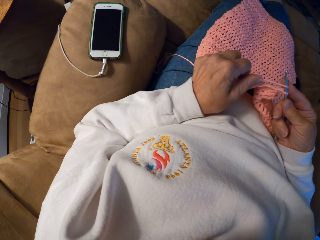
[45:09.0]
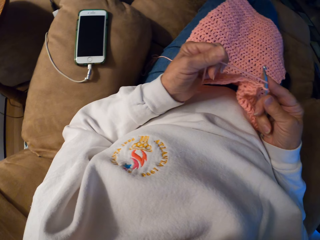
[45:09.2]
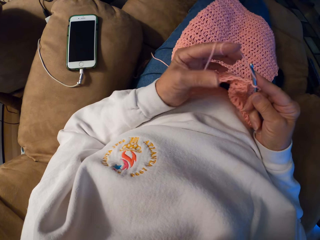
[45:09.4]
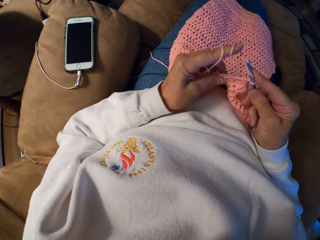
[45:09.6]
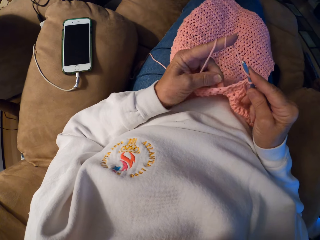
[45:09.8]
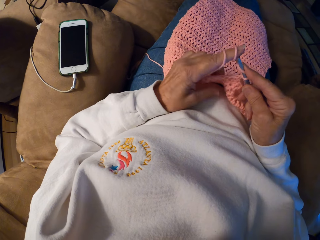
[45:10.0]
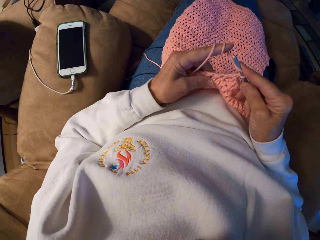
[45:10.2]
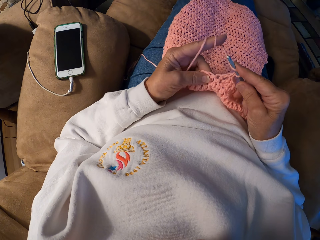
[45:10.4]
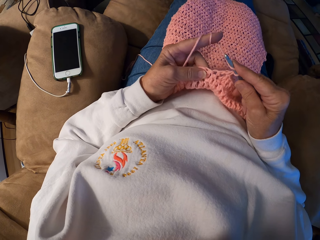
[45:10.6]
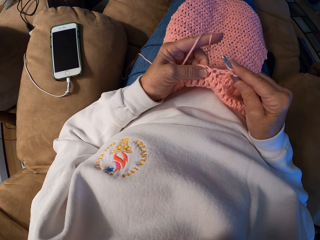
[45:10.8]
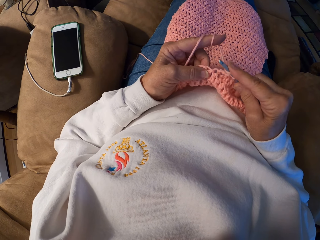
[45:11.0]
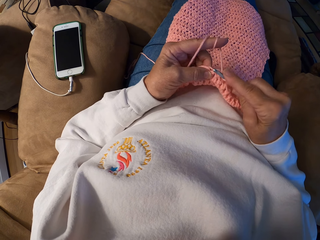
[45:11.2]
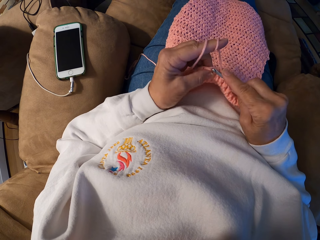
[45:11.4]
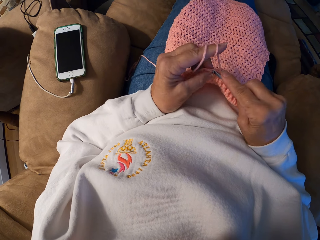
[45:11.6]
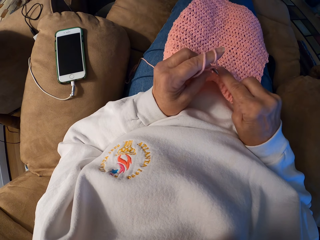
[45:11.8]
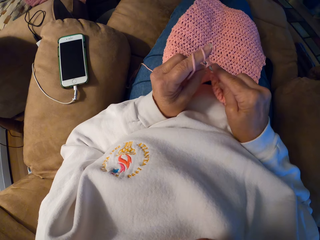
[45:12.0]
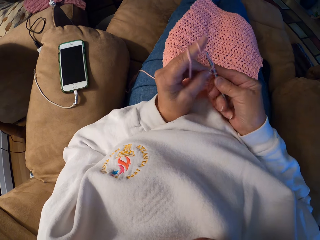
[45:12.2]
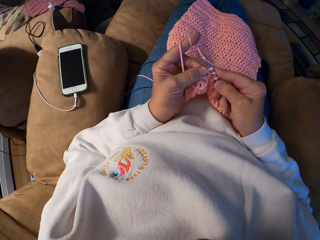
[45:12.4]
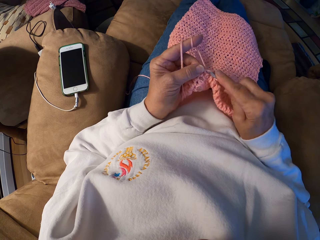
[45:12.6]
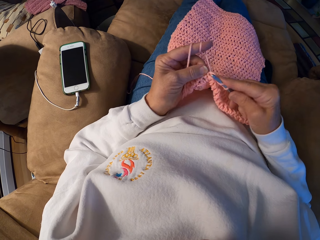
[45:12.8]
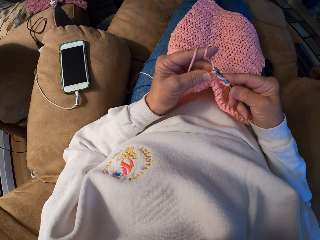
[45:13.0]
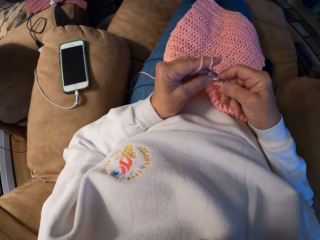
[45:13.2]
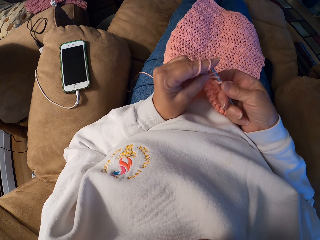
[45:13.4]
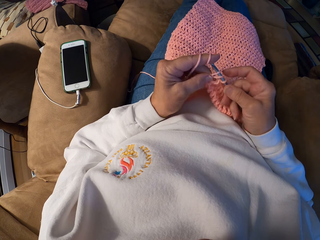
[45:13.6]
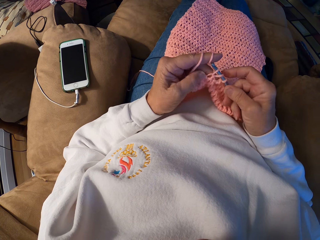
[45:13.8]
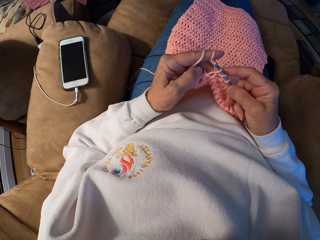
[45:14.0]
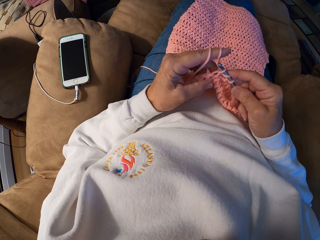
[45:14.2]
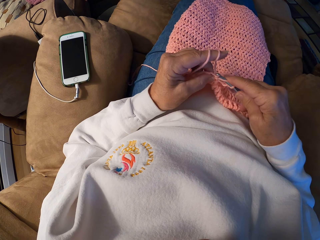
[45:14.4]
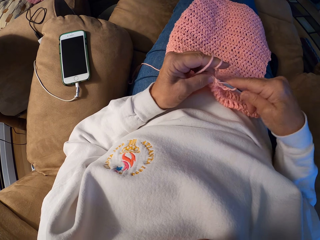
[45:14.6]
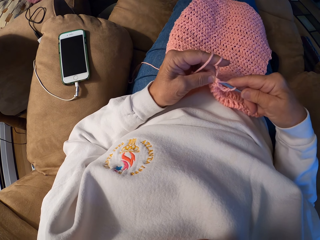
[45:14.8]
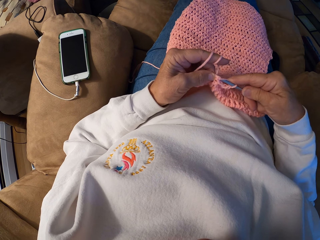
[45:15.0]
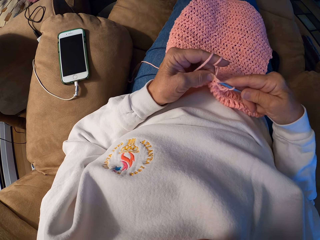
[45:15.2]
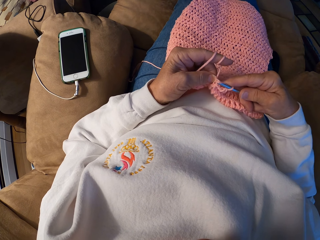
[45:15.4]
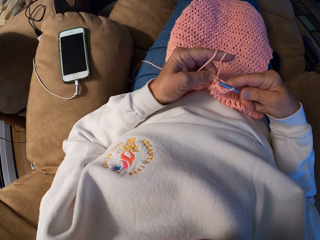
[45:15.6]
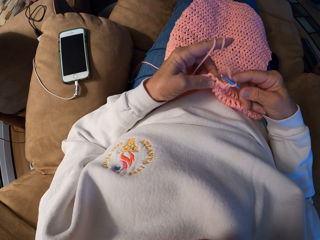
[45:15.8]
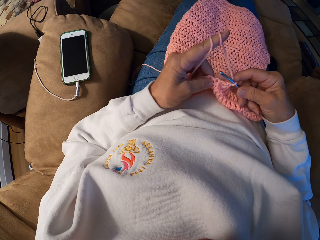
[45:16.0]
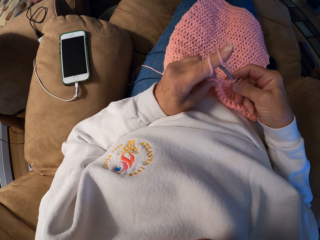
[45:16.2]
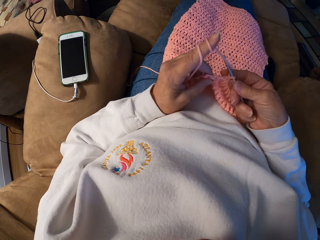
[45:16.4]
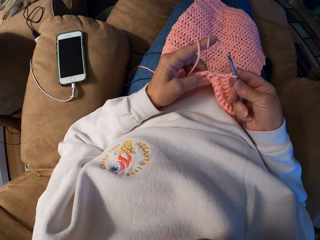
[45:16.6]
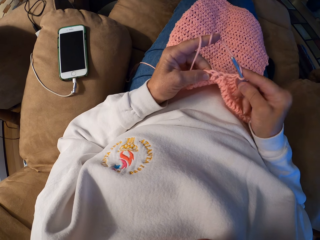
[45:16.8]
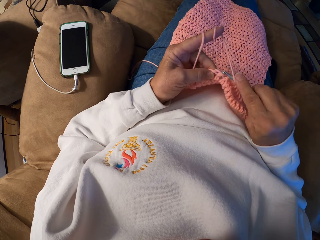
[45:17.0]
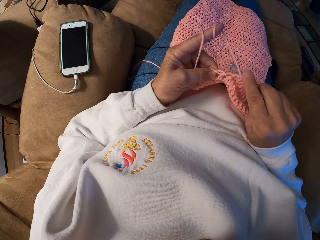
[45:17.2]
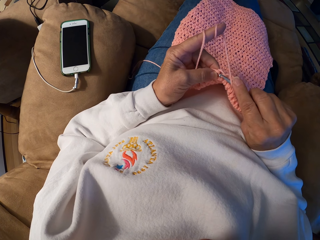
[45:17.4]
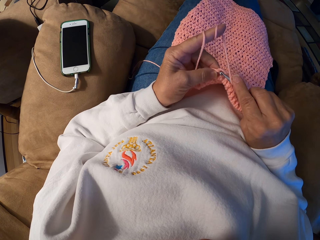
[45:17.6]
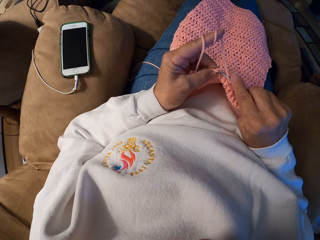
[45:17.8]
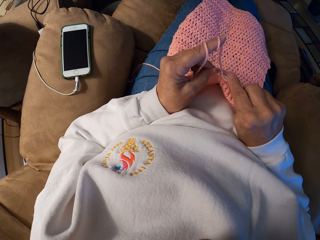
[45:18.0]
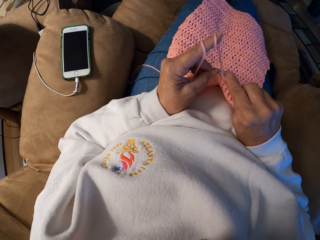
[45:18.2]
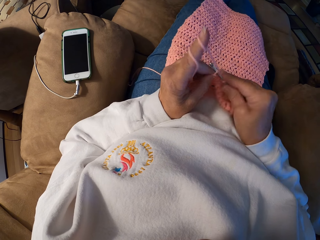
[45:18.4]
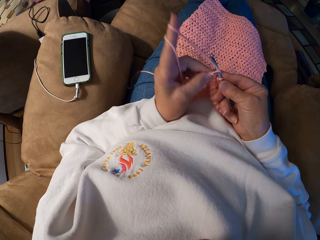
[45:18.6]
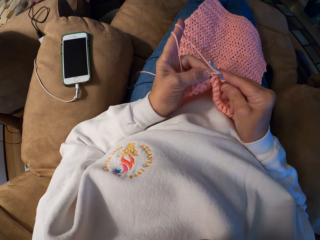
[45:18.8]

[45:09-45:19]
The camera wearer adjusts the yarn with her left index finger. She ties the yarn on the finger. She crochets a piece of cloth using the crochet hook with her hands.

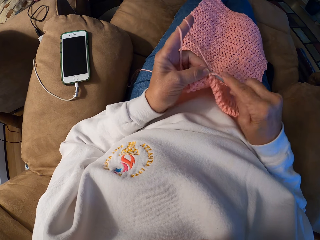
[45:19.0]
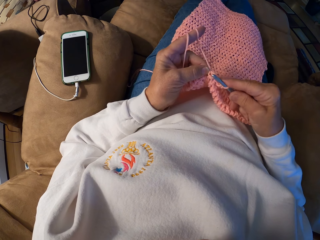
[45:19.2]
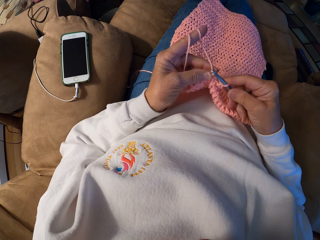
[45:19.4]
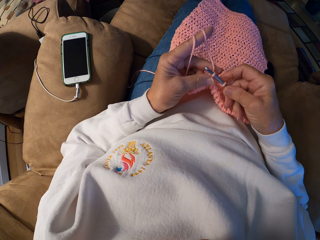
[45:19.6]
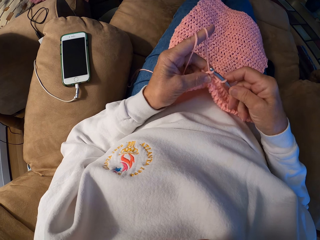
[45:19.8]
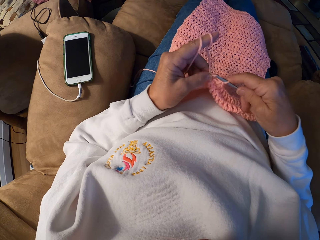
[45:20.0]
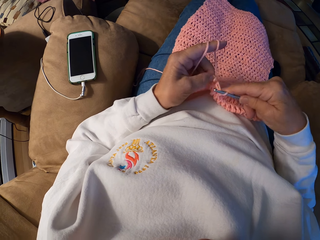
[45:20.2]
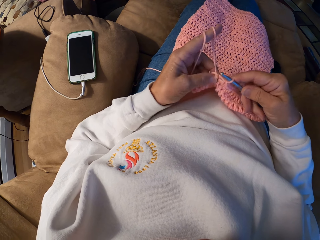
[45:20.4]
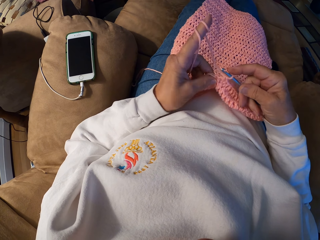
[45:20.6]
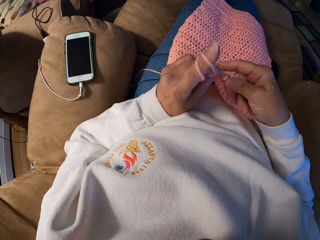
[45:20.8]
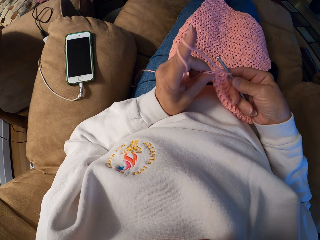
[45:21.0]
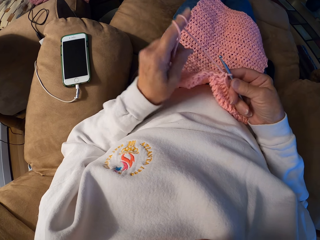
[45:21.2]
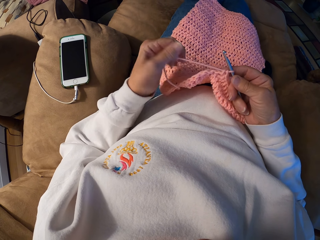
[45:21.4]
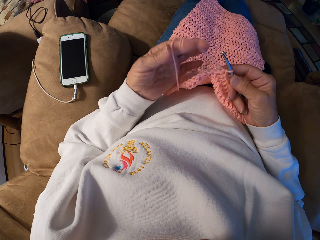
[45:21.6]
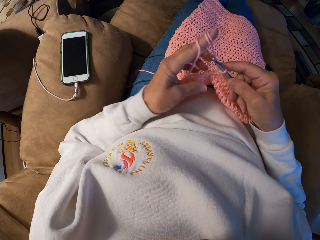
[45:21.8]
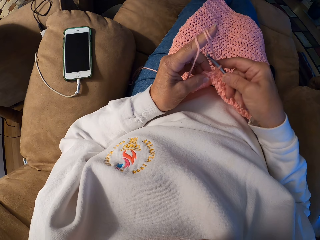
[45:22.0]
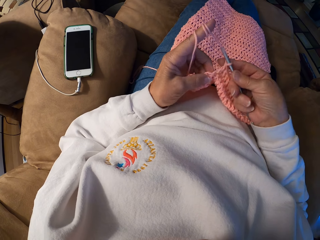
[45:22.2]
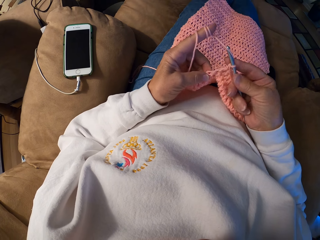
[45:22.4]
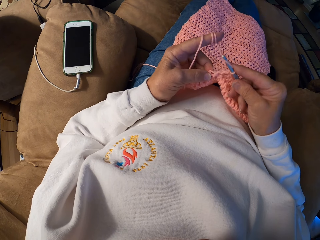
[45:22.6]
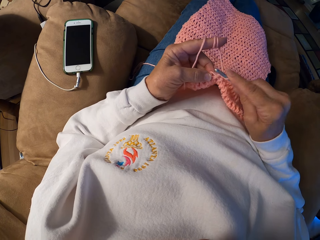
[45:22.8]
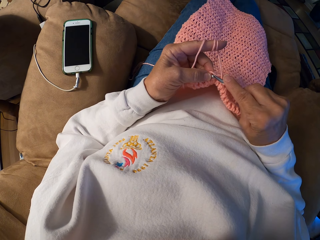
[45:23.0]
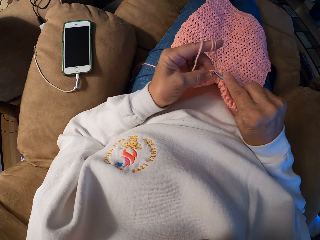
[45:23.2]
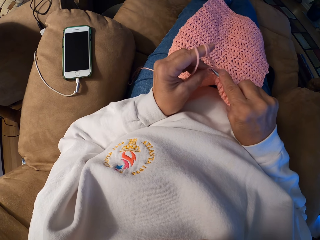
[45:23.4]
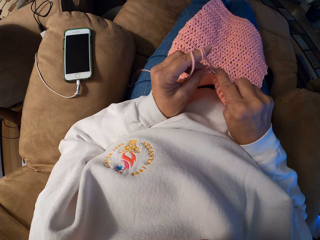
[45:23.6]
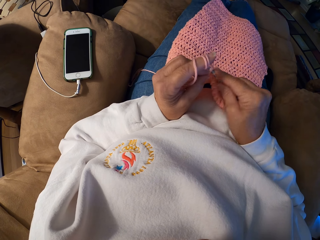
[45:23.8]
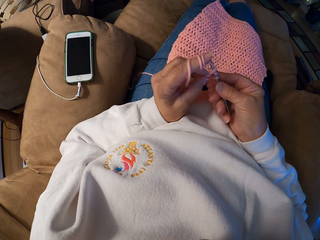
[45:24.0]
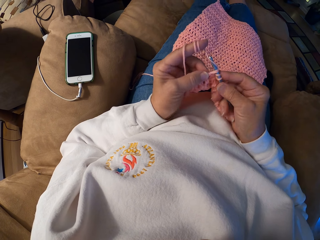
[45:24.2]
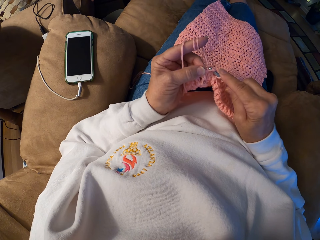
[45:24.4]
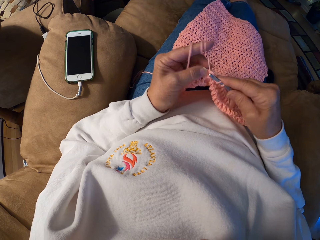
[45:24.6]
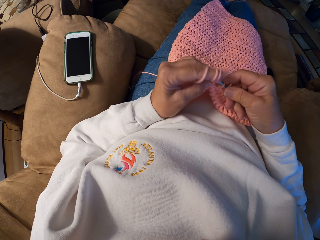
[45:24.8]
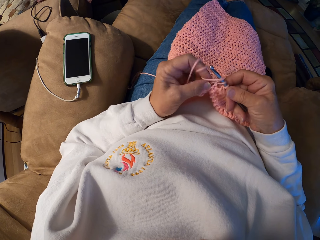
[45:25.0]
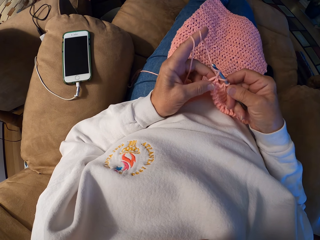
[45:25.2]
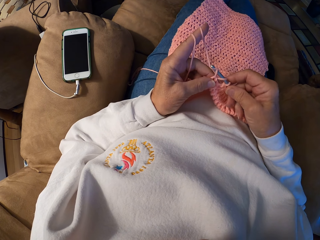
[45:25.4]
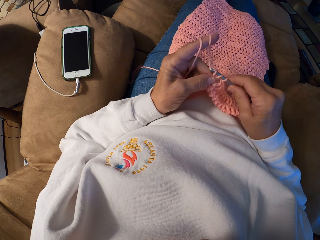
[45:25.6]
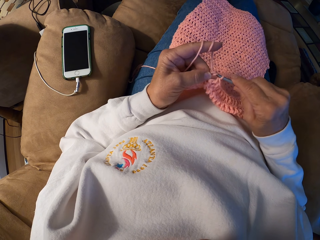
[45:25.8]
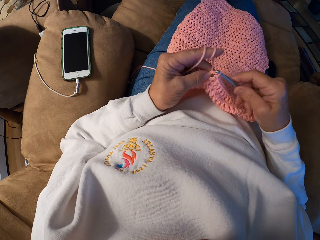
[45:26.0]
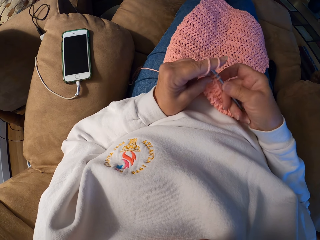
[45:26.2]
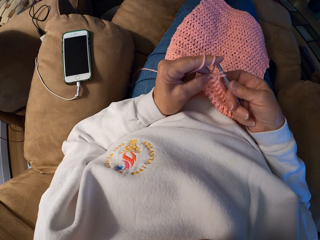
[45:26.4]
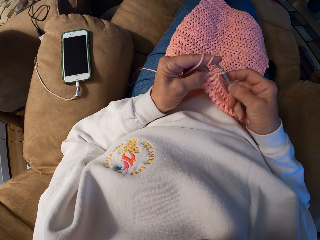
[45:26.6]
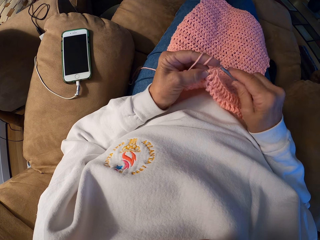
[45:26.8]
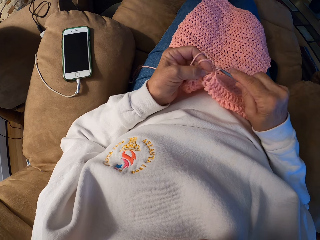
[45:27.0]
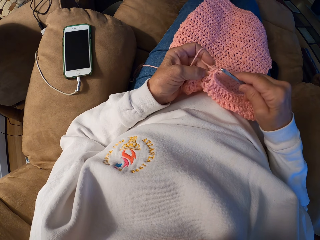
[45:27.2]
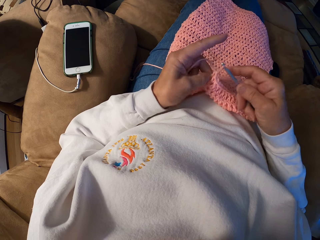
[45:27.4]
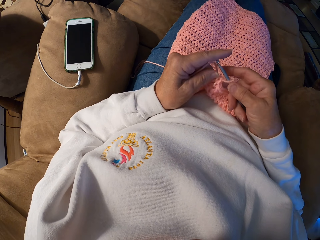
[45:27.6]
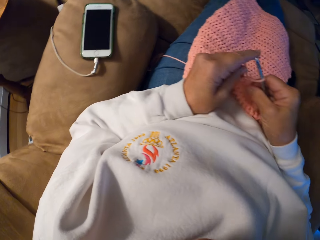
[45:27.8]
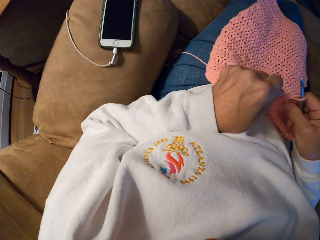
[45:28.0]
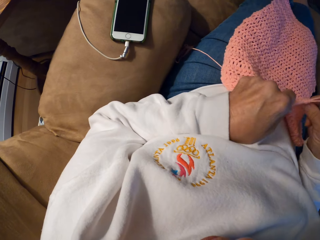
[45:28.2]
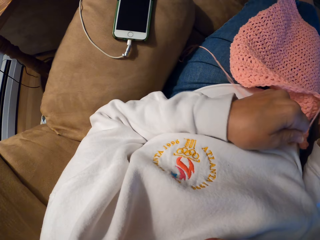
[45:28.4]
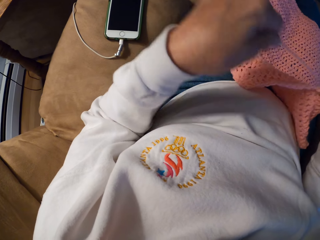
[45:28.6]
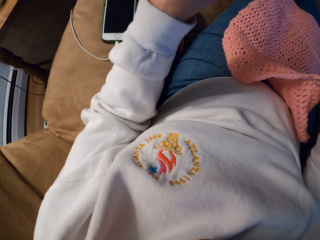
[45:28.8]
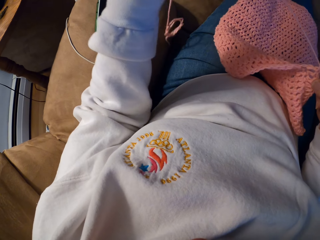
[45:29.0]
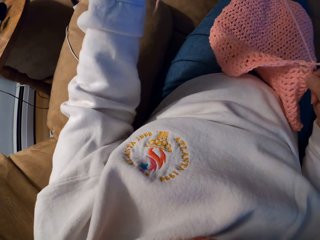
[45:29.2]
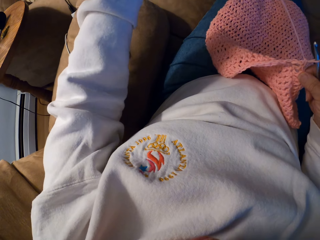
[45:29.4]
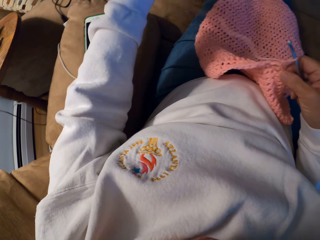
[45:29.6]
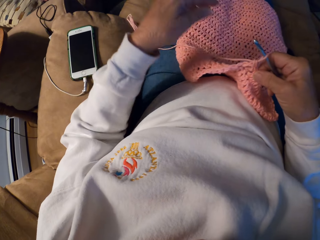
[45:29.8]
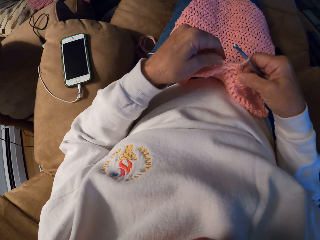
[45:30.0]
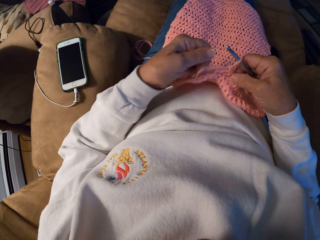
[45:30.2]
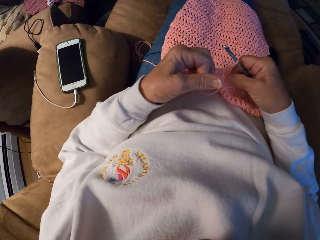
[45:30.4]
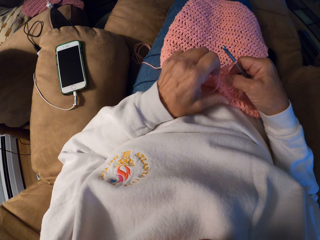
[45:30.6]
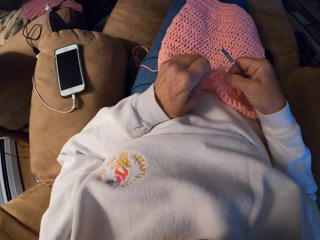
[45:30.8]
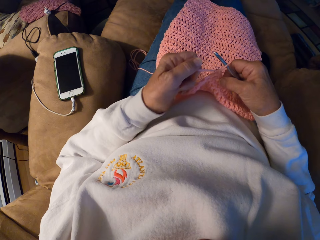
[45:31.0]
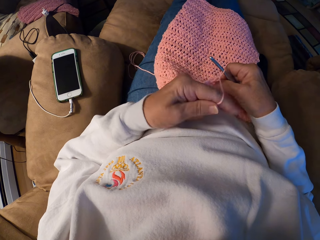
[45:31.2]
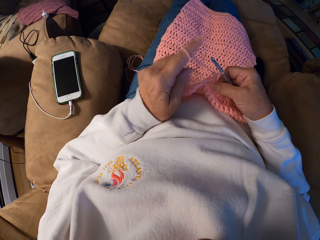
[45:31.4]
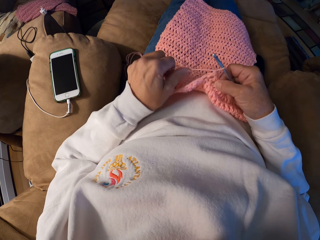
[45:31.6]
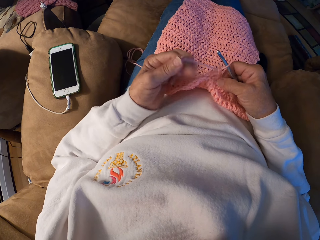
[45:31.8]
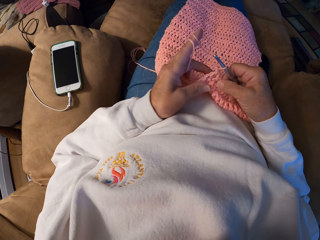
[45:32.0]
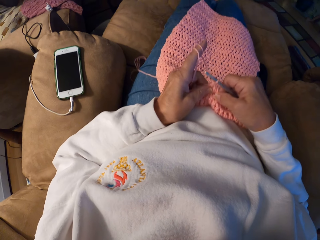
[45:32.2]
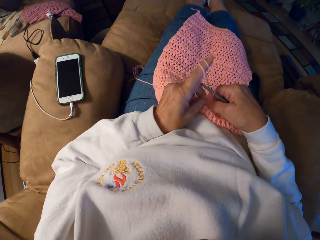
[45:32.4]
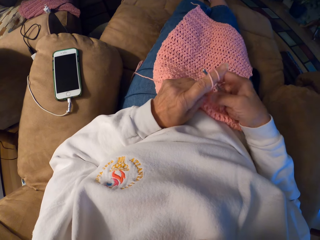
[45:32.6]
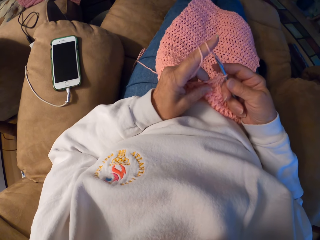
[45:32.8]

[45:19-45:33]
The camera wearer adjusts the yarn strand with her left index finger. She crochets the yarn with her hands. She adjusts the yarn strand with her left hand. She adjusts the yarn strand with her left index finger. She crochets the yarn with her hands.
